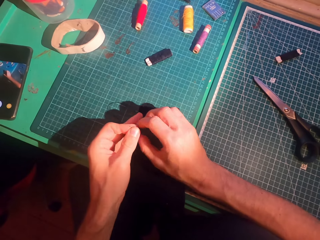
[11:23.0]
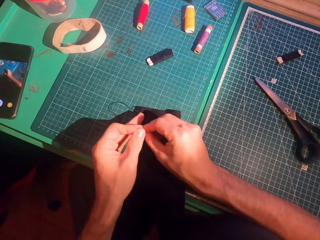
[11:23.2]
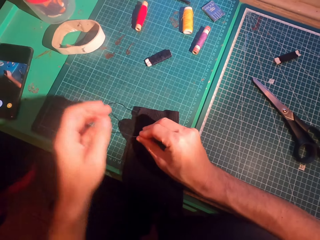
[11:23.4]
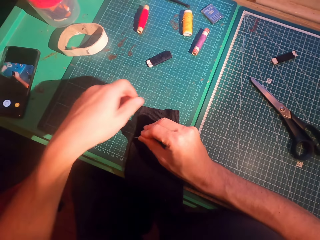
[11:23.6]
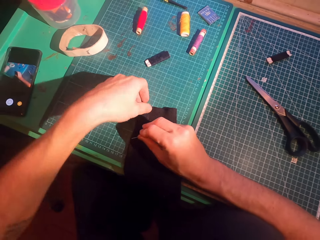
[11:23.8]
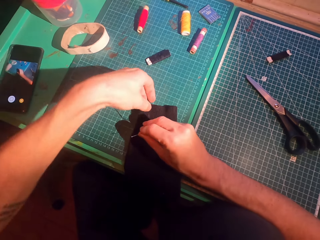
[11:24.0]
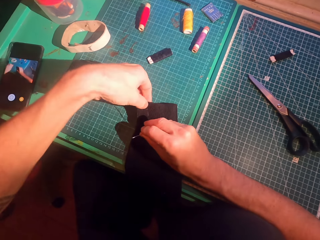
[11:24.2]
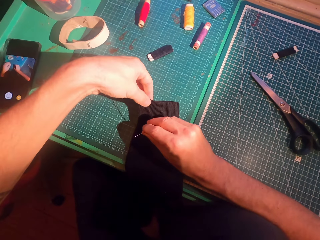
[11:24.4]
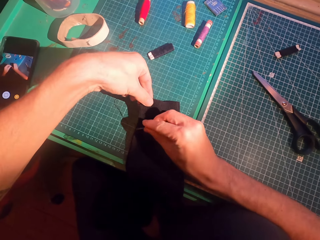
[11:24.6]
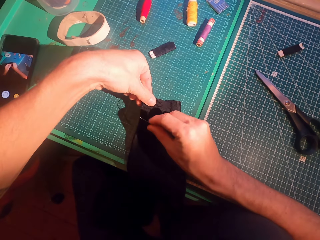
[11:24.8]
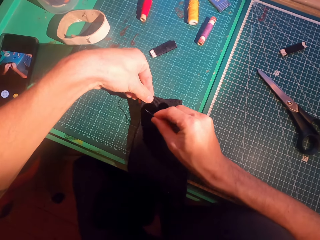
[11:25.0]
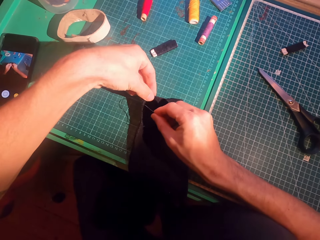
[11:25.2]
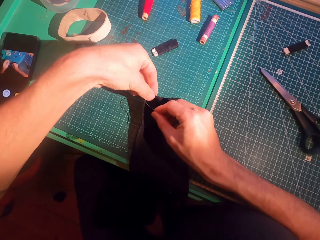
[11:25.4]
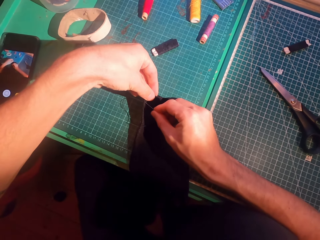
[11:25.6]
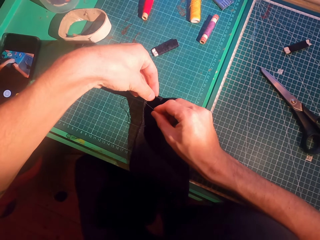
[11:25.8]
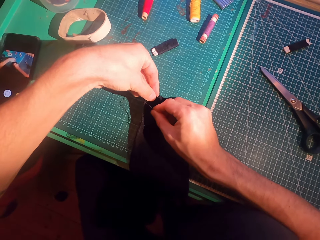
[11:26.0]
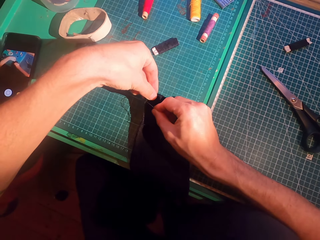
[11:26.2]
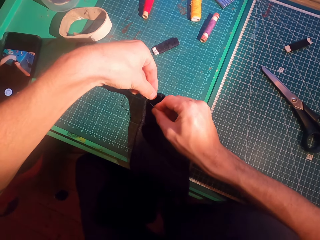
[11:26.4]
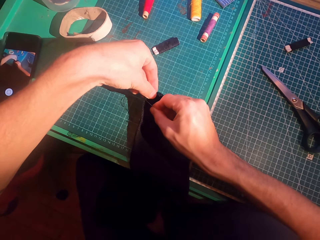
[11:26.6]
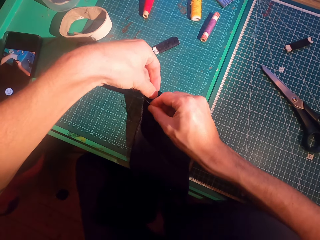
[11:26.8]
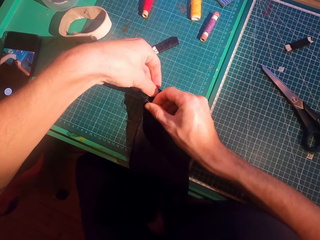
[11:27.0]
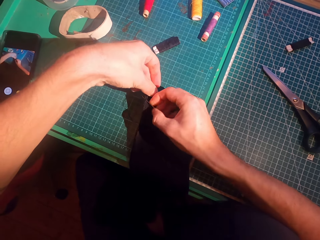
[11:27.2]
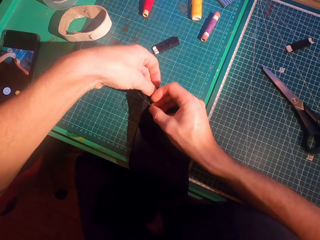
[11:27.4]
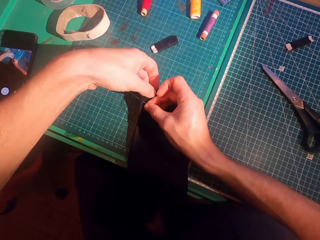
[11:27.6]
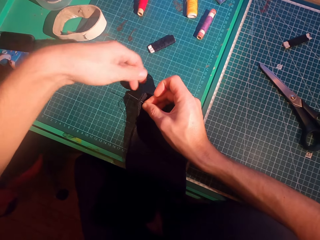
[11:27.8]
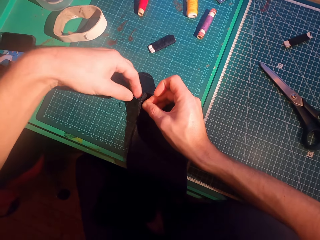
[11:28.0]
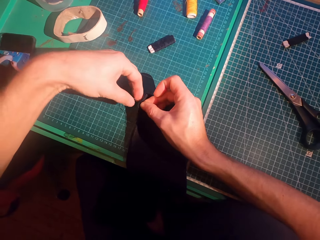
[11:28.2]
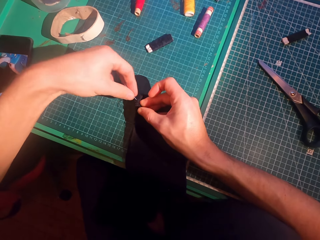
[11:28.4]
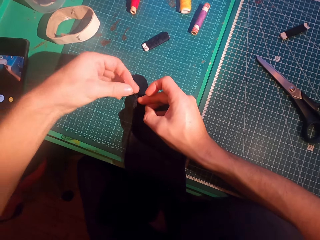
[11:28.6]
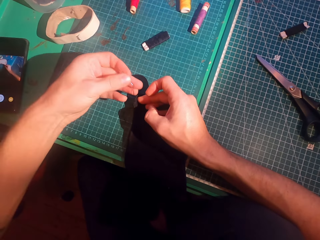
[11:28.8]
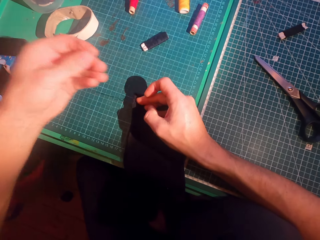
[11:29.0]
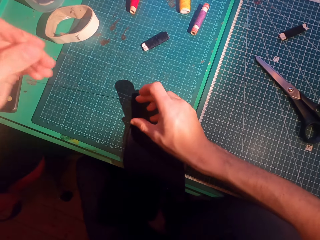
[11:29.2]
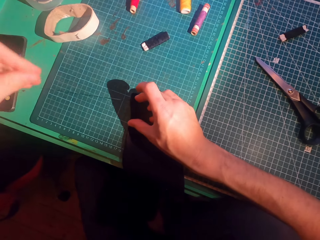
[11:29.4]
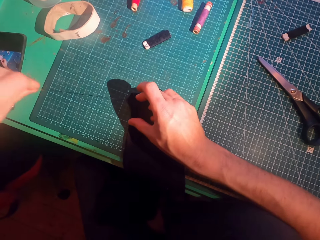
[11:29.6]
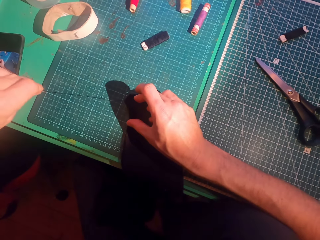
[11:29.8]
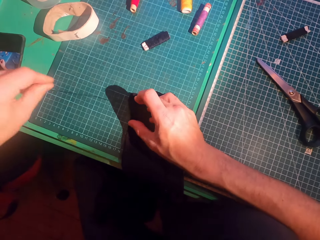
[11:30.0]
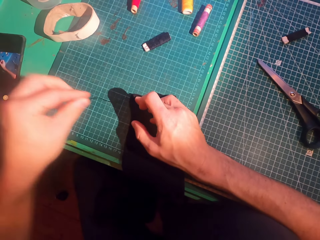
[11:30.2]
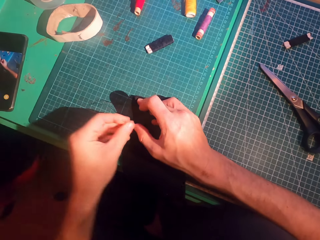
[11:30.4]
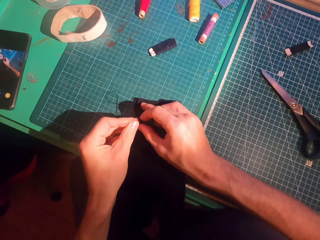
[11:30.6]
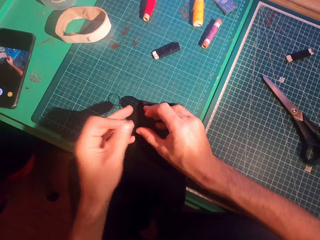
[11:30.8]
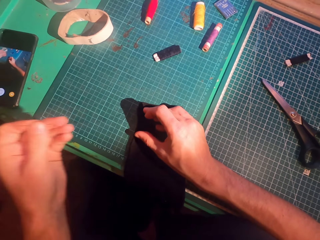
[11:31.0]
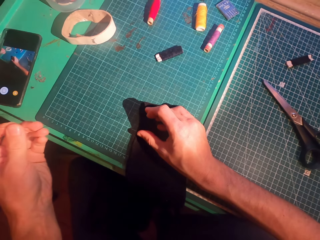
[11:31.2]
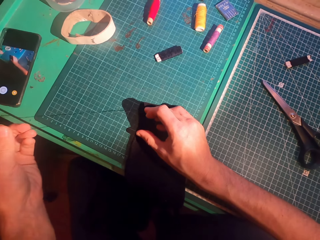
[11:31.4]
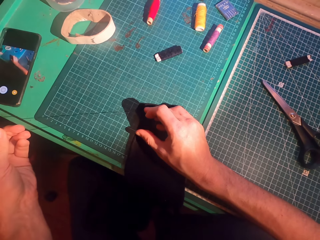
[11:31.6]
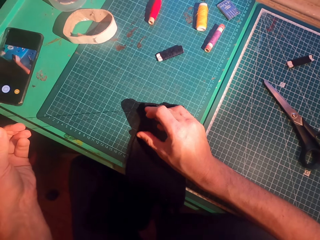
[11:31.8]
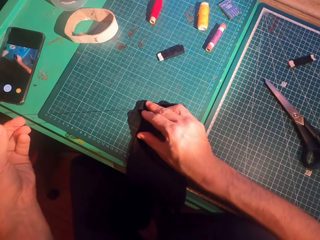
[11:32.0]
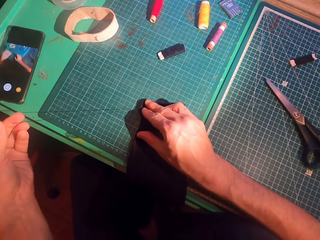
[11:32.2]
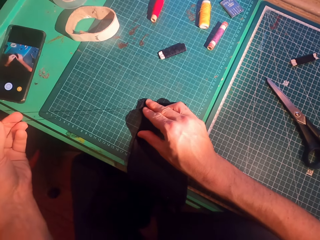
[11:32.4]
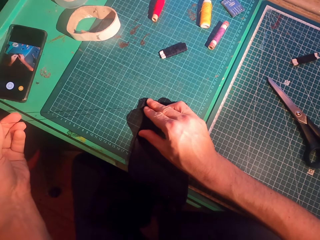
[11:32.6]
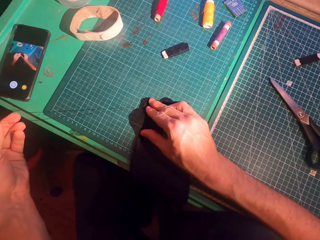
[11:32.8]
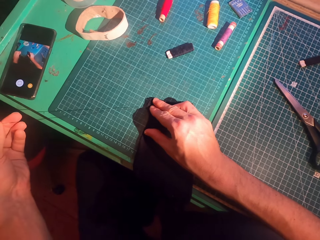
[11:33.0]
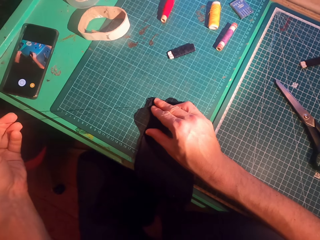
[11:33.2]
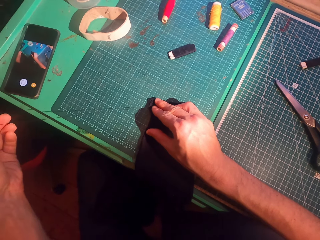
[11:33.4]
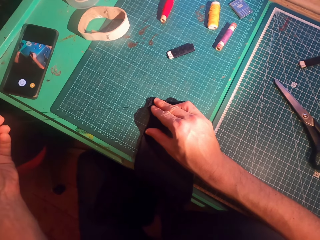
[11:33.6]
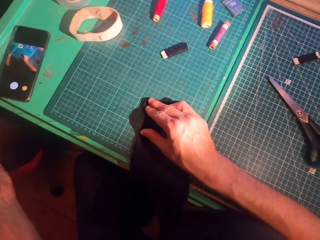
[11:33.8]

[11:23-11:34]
The camera wearer inserts a needle in a sweater. They straighten a thread.

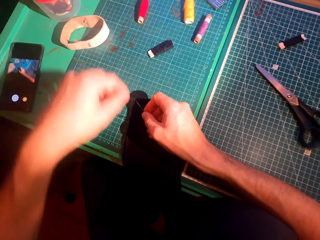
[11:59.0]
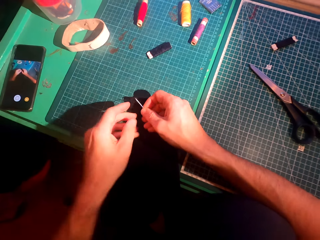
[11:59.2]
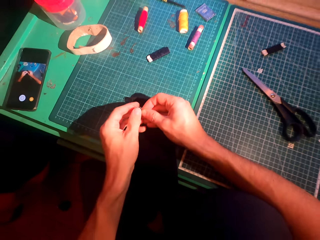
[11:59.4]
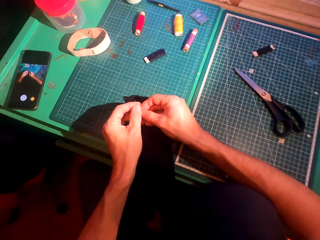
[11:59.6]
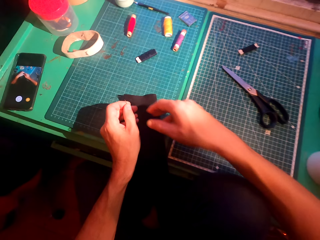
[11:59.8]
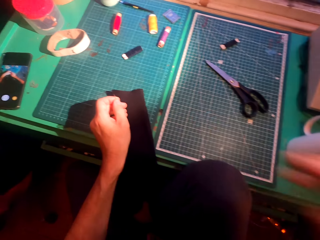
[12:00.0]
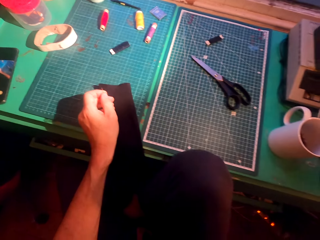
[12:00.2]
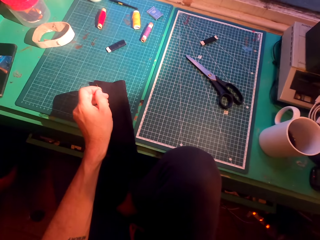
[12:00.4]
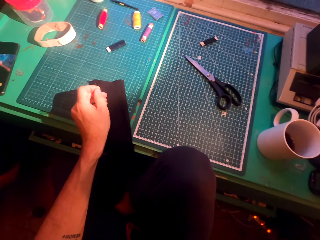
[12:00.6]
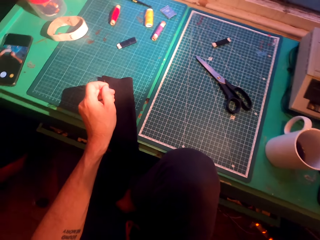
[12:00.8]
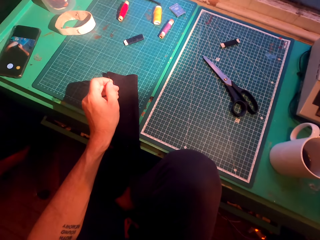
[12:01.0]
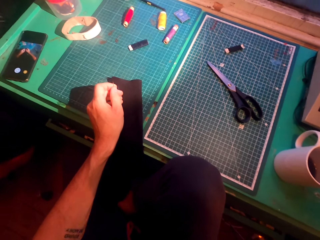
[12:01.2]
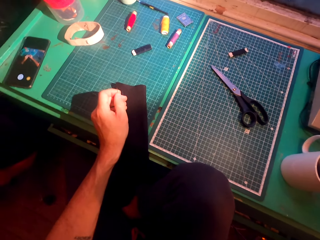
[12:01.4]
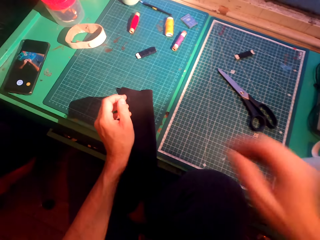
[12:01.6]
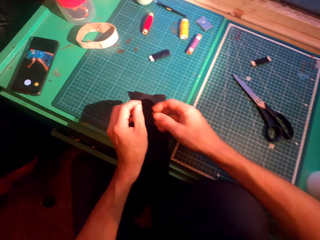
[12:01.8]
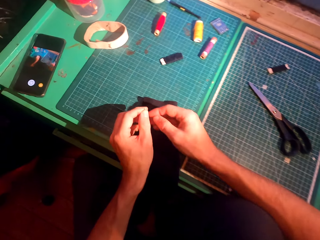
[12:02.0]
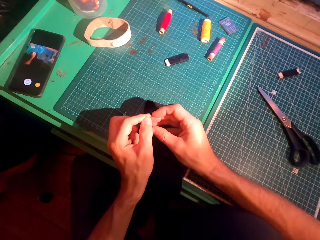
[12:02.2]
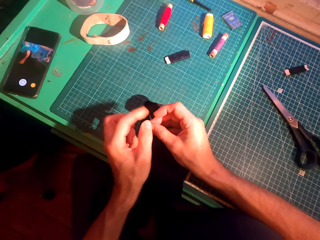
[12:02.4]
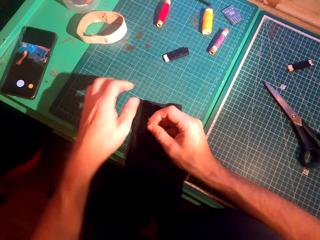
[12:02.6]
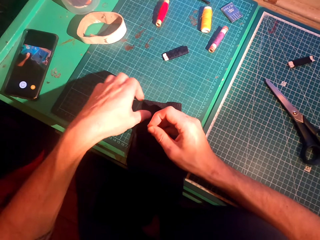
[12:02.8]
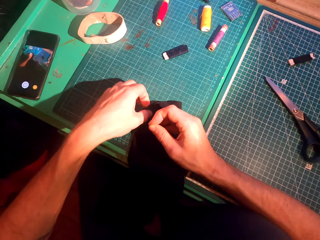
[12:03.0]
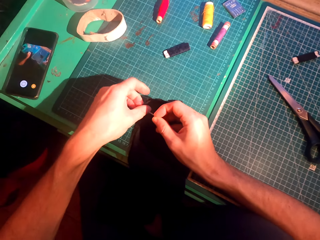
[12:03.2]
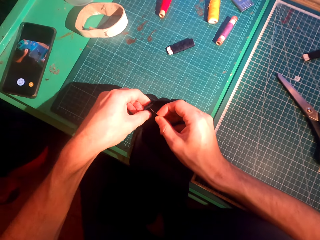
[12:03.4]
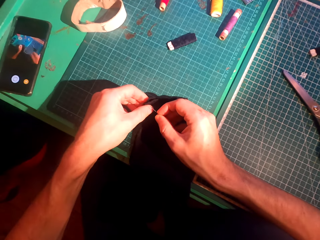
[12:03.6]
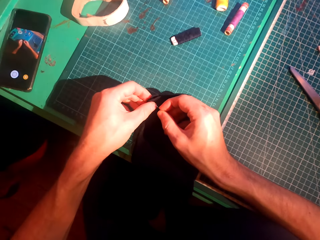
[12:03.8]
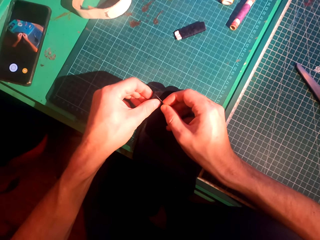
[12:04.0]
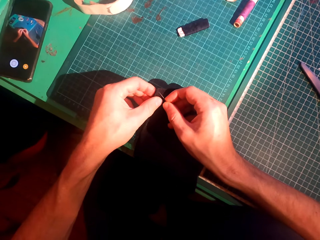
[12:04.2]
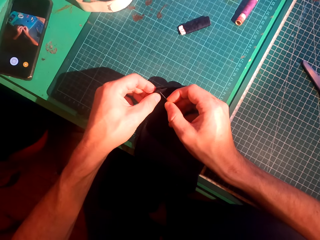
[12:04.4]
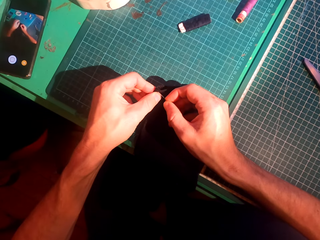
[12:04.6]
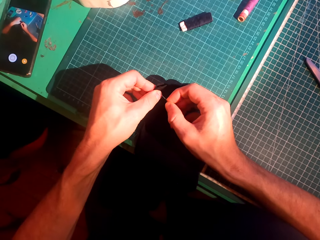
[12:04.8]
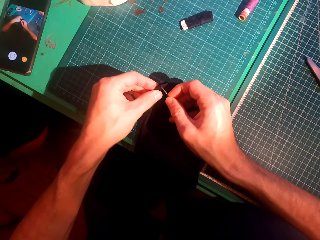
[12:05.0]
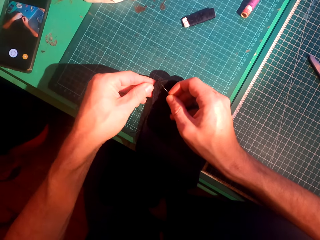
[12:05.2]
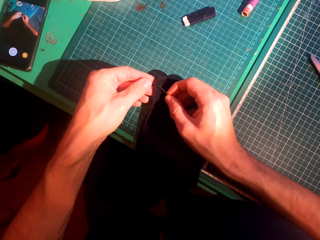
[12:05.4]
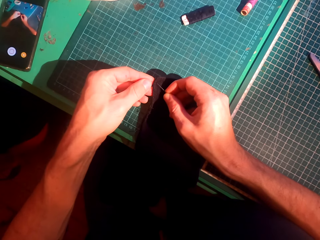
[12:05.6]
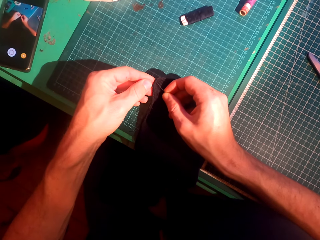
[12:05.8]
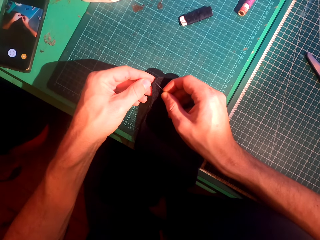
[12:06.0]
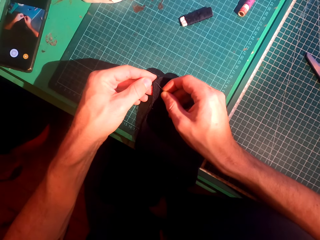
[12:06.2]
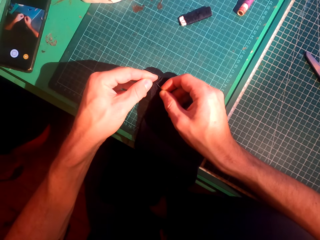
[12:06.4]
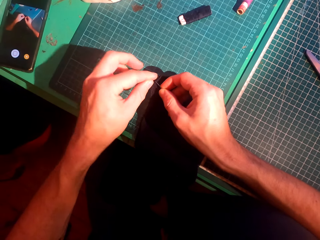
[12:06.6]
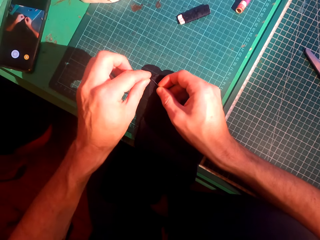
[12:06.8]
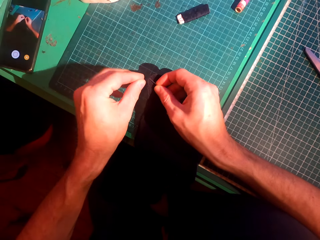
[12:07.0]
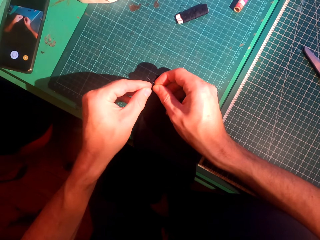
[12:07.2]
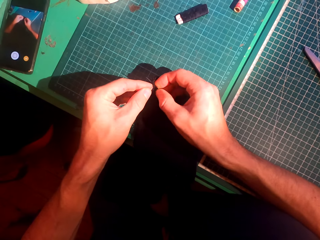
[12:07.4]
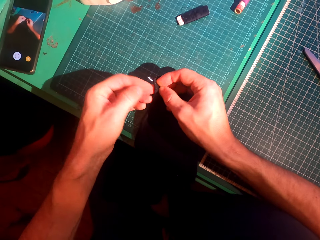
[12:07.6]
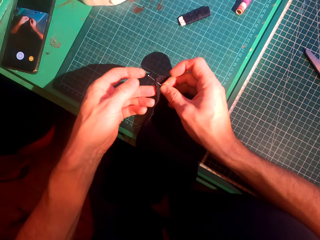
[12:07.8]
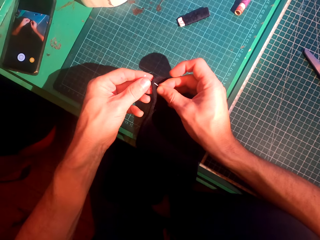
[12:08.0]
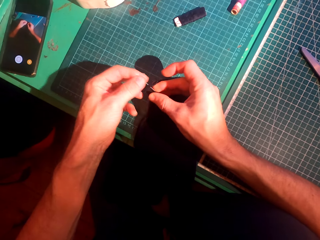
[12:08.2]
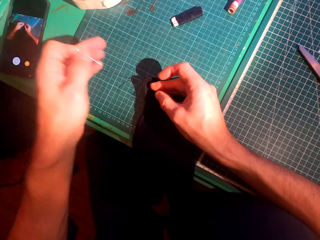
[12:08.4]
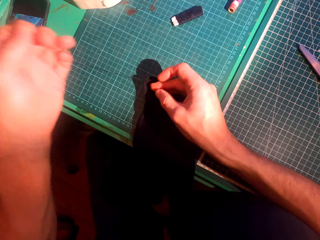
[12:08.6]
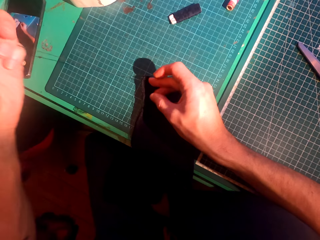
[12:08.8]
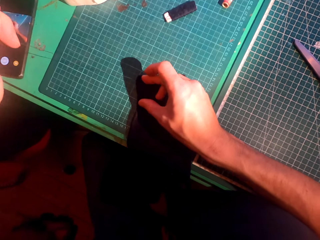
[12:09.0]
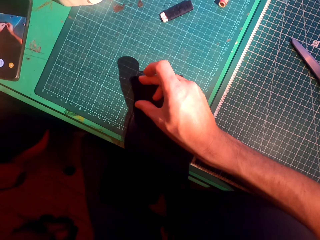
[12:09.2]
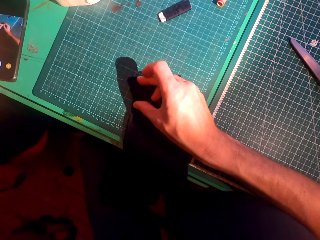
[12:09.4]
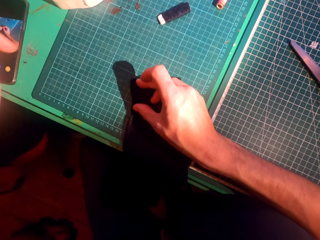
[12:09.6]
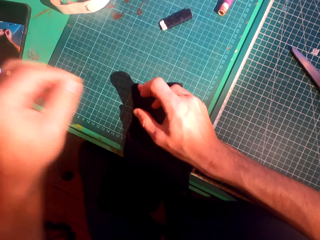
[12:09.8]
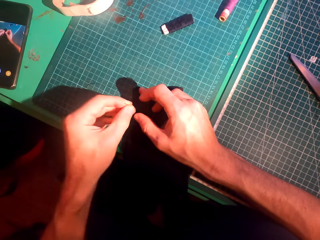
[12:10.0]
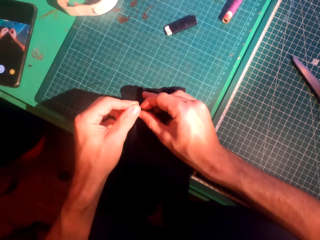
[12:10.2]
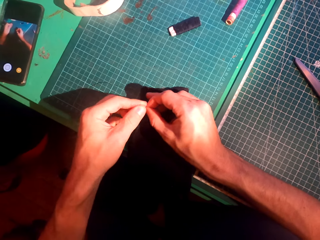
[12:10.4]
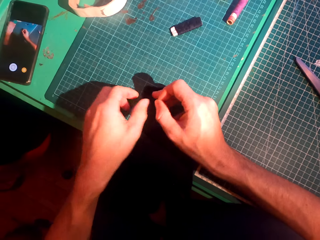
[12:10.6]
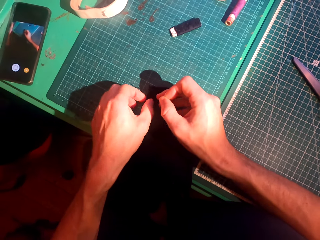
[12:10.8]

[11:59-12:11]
The camera wearer inserts a needle in a sweater. He touches the face. He lifts his right hand and puts down his right hand. He inserts the needle in the sweater. He straightens a thread.
